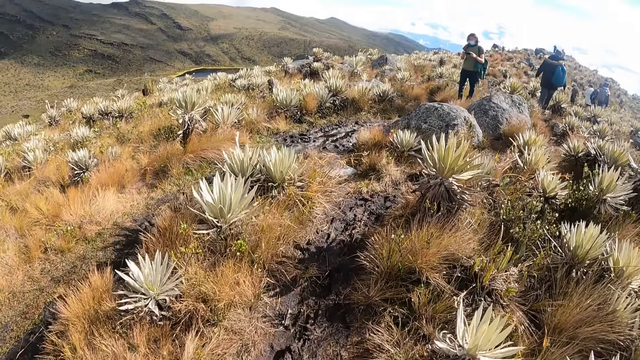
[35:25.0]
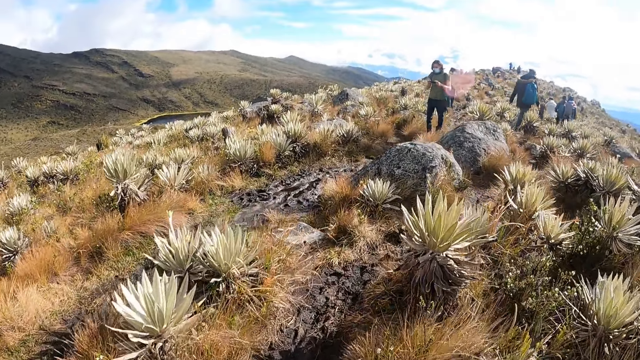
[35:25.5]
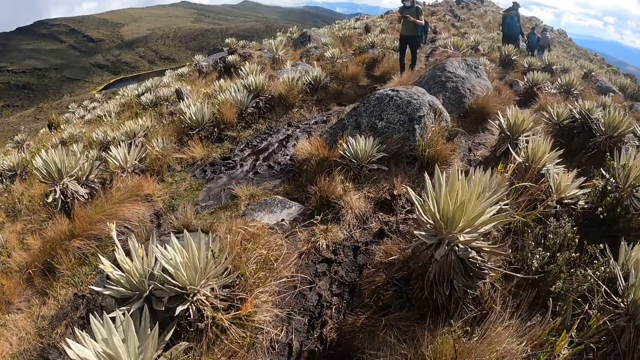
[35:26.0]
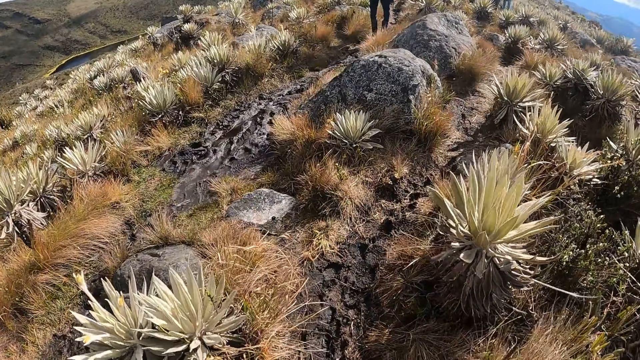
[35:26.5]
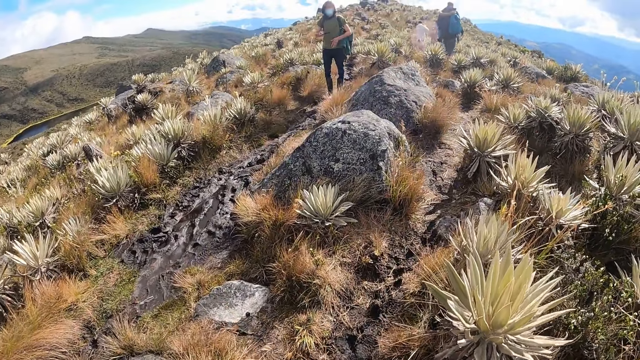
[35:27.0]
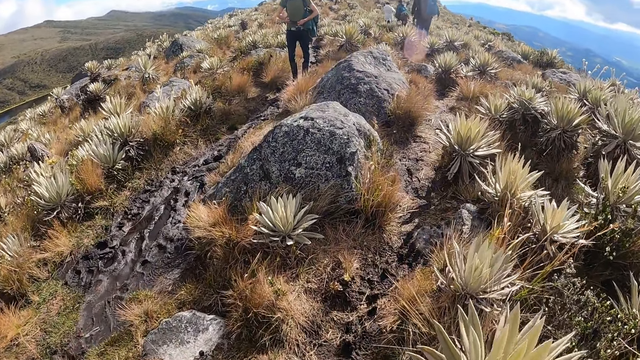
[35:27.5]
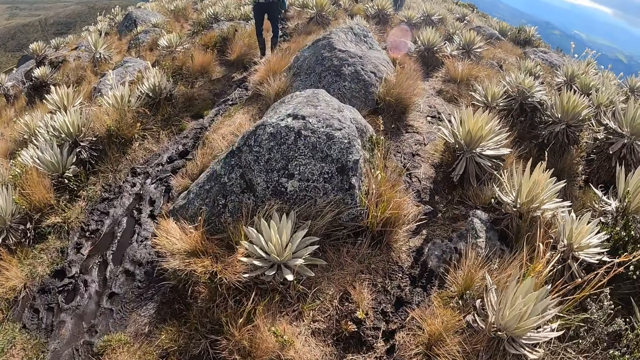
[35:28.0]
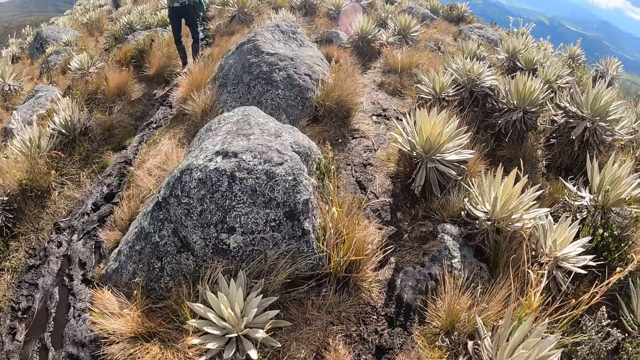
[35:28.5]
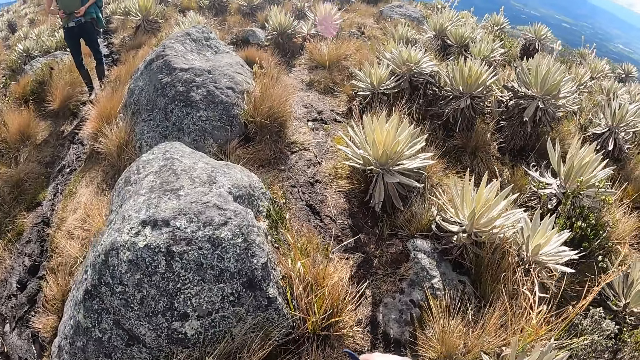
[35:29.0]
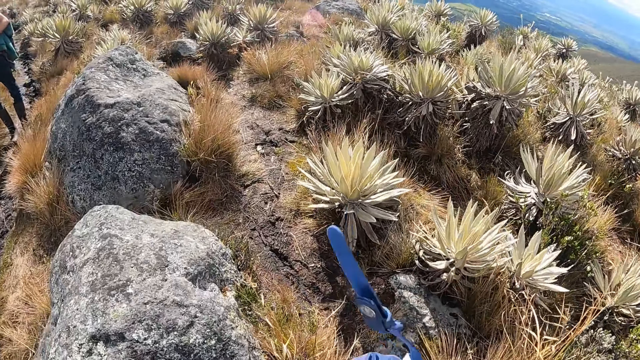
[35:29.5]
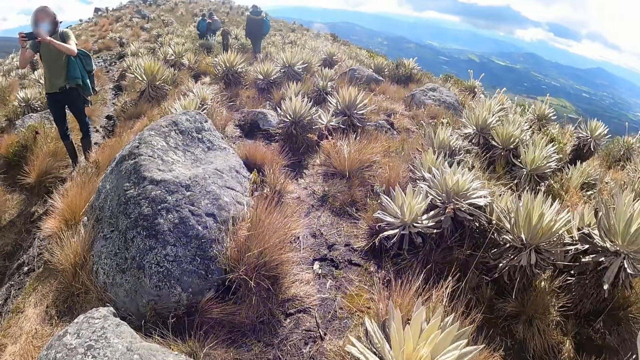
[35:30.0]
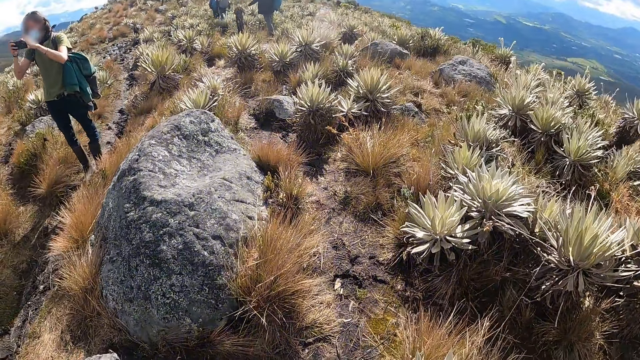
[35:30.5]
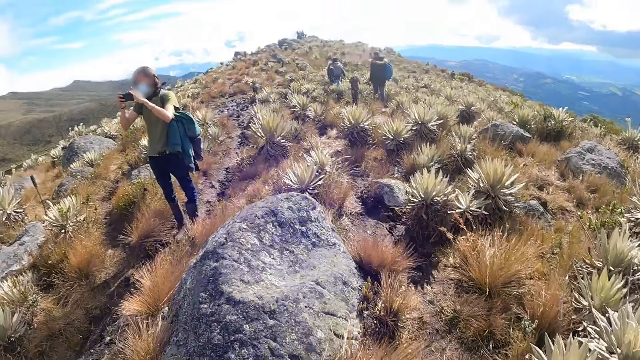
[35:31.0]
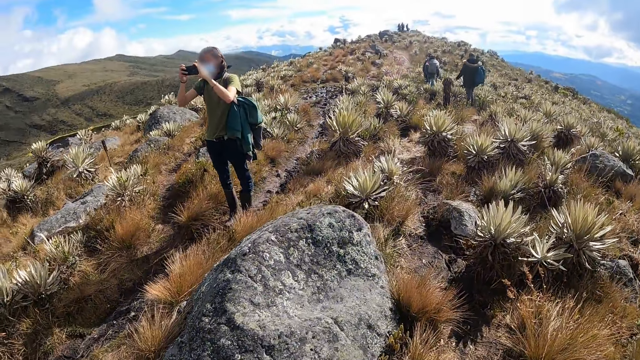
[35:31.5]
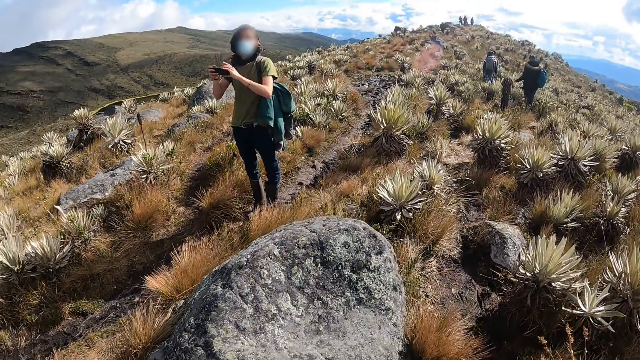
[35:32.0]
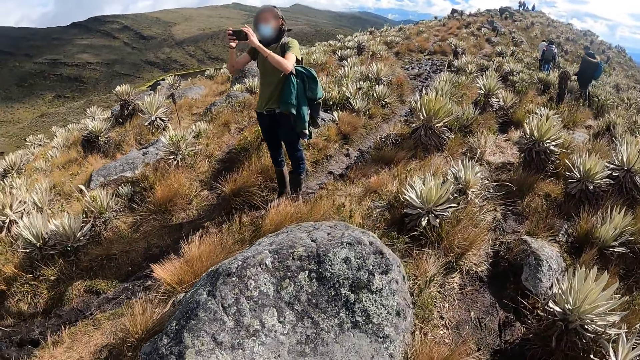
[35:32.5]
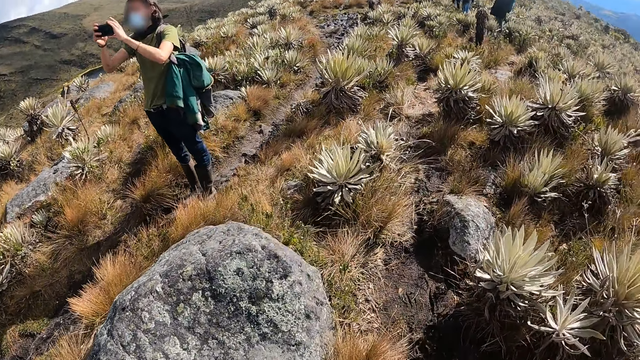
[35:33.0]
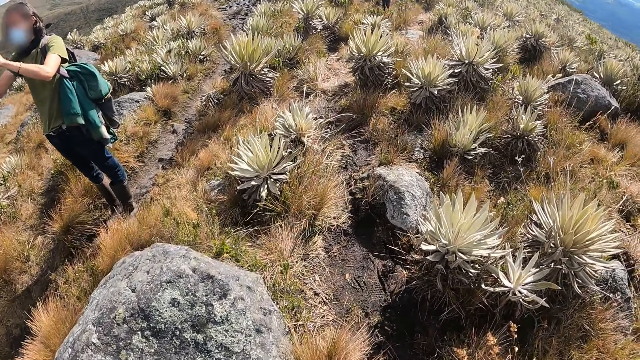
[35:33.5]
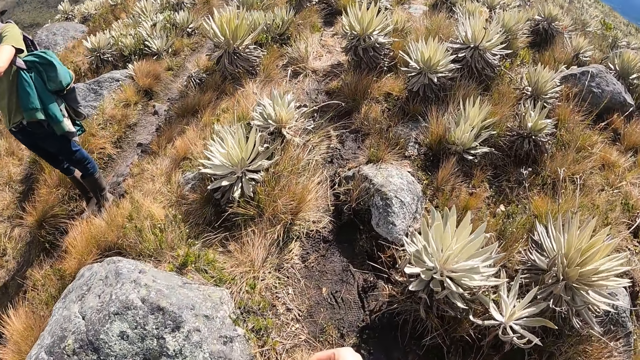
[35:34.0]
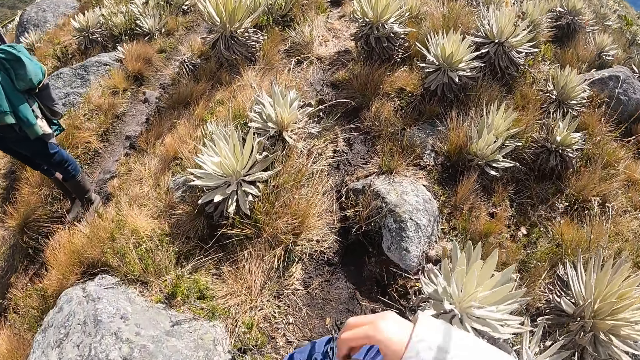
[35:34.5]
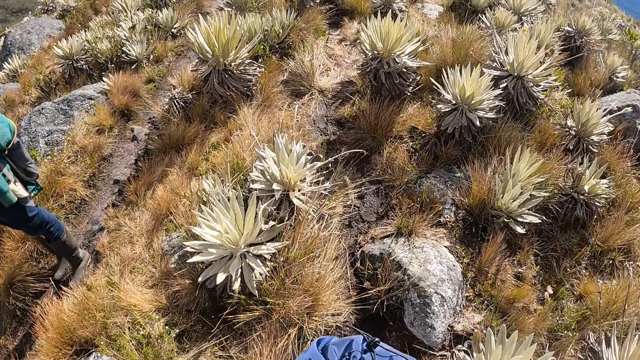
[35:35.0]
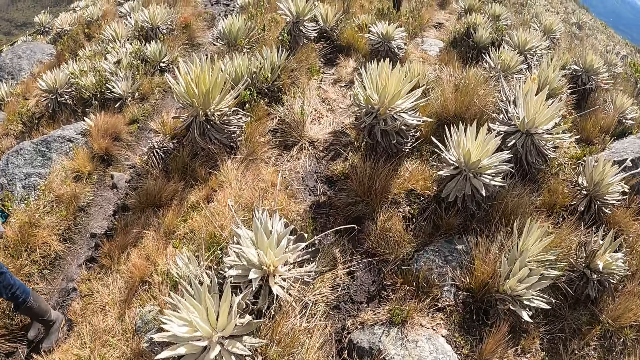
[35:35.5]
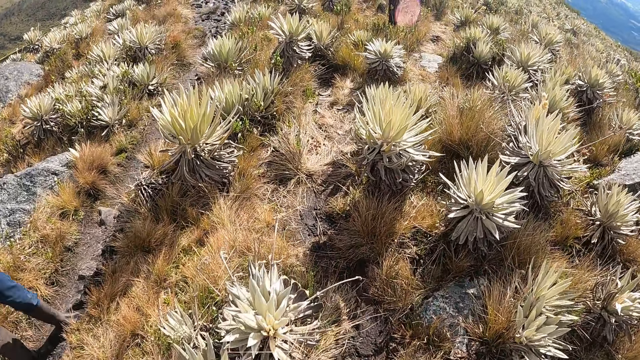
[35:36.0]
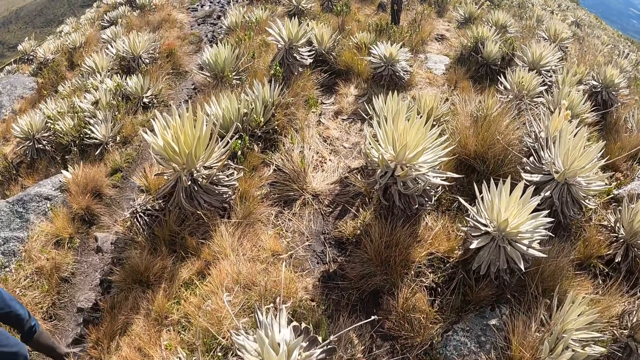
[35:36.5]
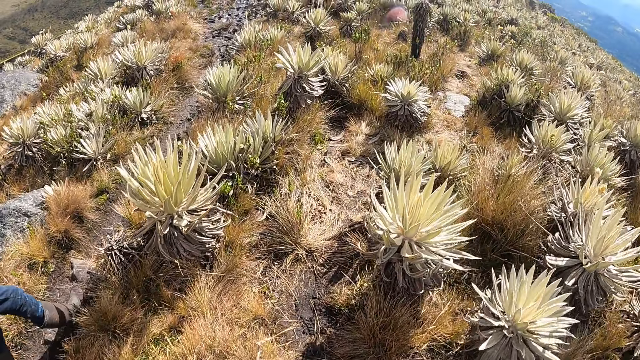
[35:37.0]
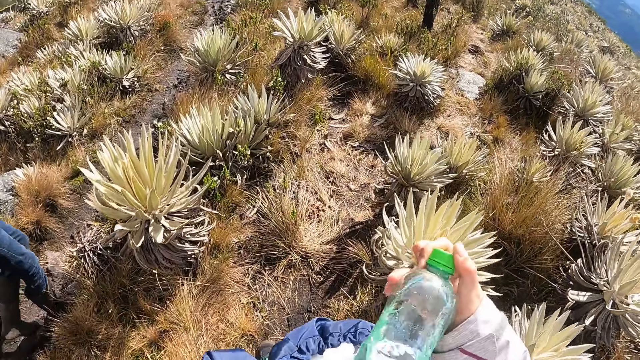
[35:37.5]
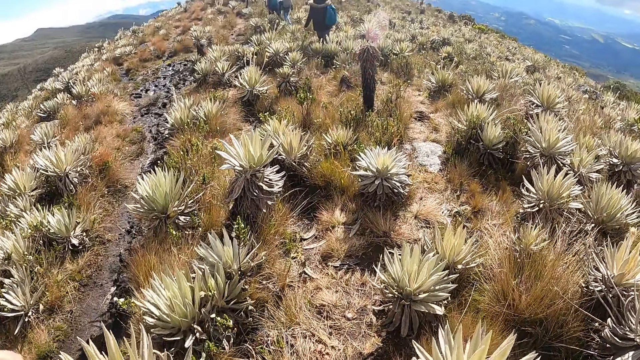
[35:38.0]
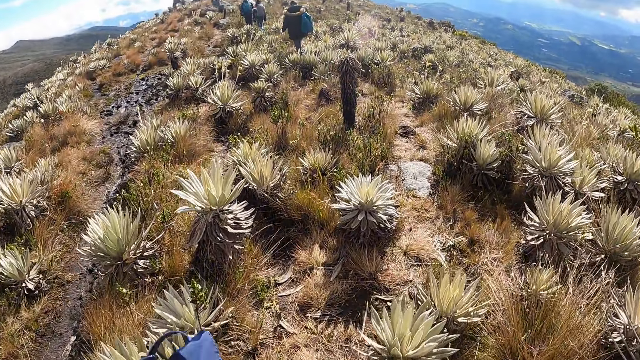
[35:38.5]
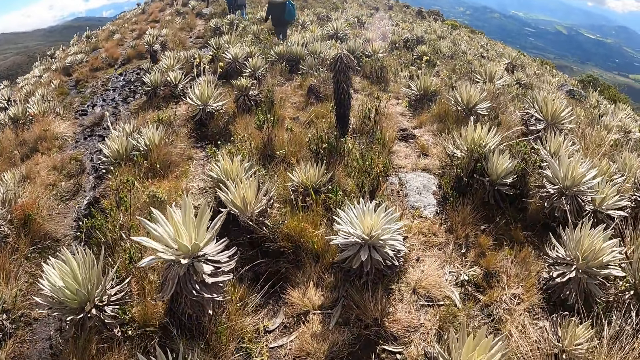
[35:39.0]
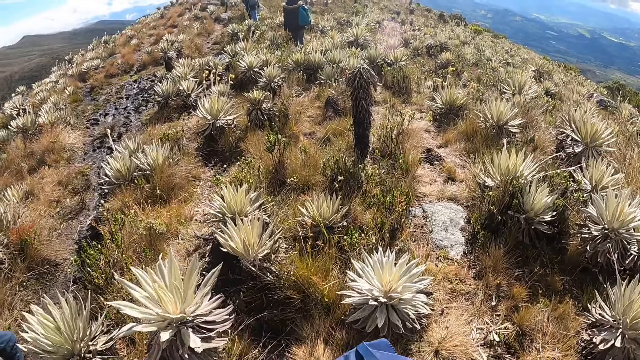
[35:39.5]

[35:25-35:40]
A man converses with the camera wearer. The camera wearer holds a backpack in her hands. The man snaps a picture with a phone in his hands. The camera wearer converses with the man. She searches through the backpack in her left hand with her right hand. She holds a bottle and brings out the water bottle from the backpack with her right hand.

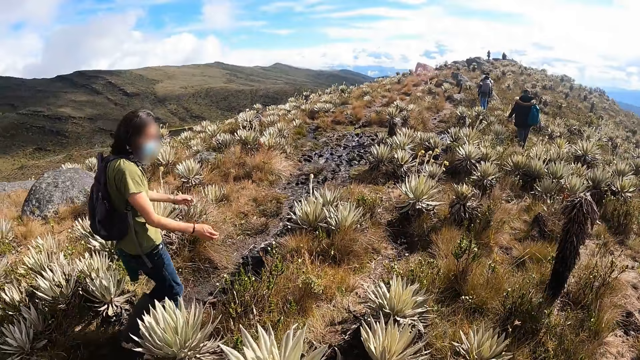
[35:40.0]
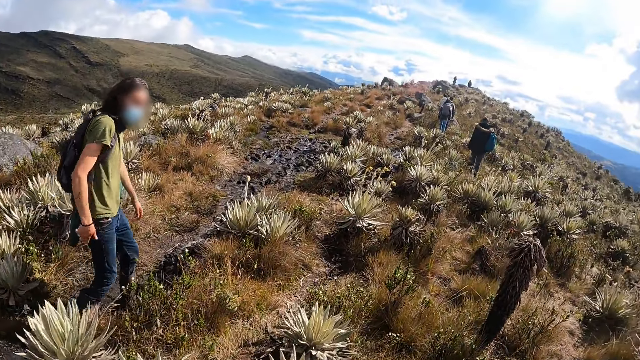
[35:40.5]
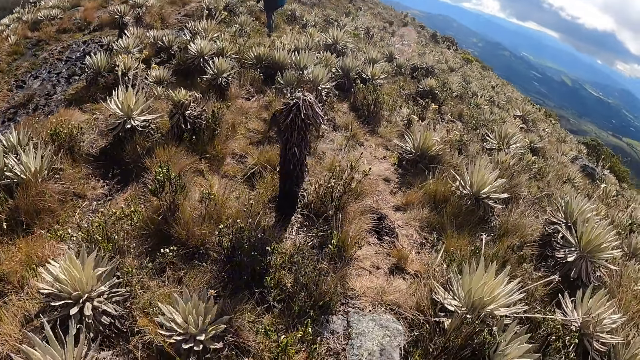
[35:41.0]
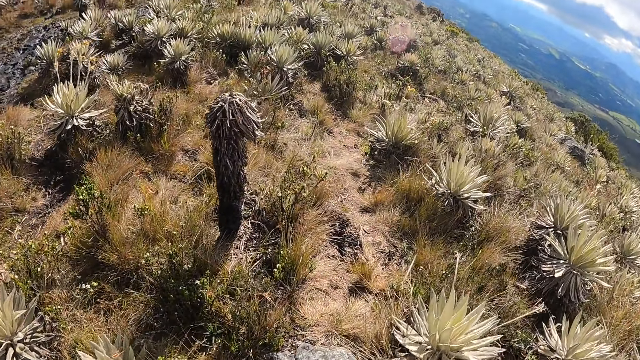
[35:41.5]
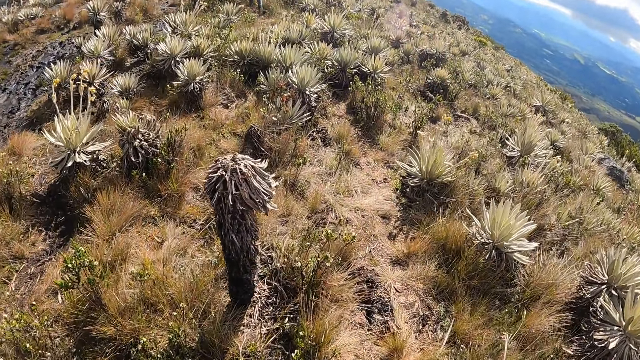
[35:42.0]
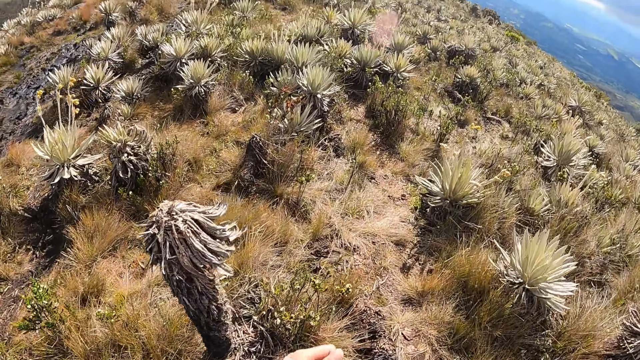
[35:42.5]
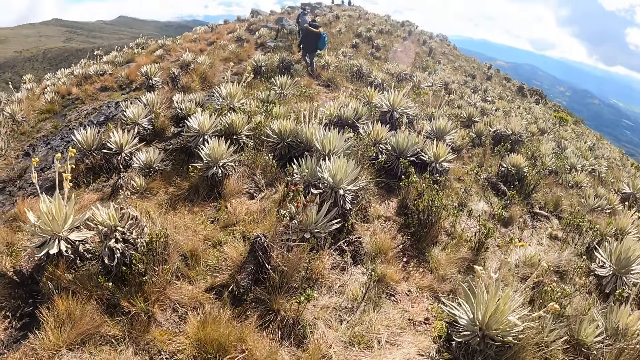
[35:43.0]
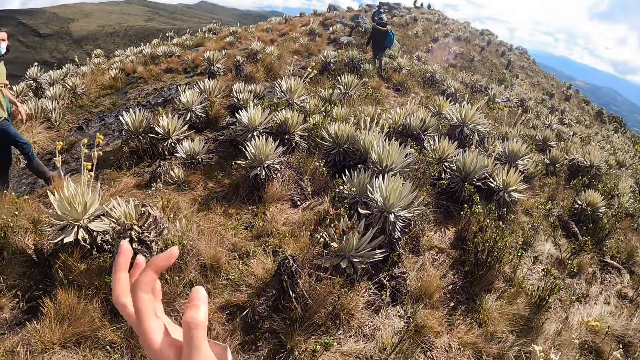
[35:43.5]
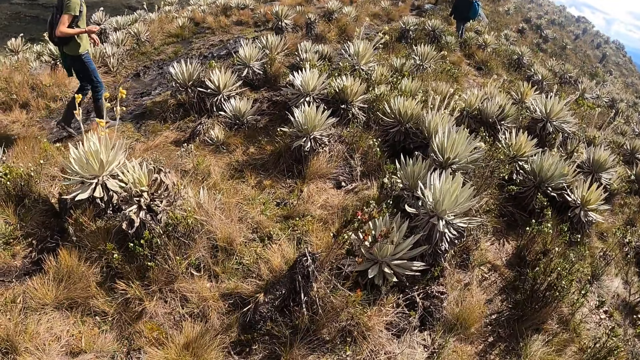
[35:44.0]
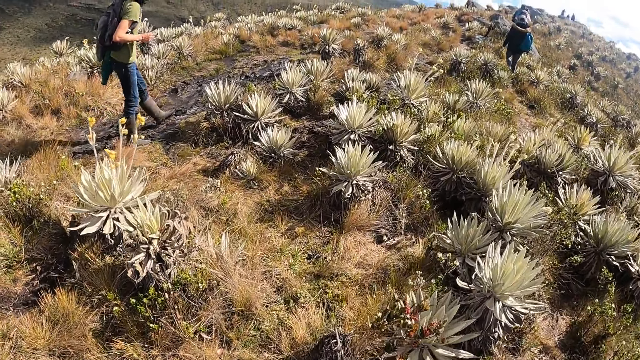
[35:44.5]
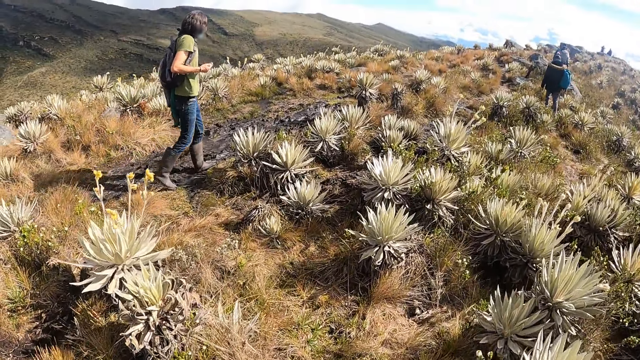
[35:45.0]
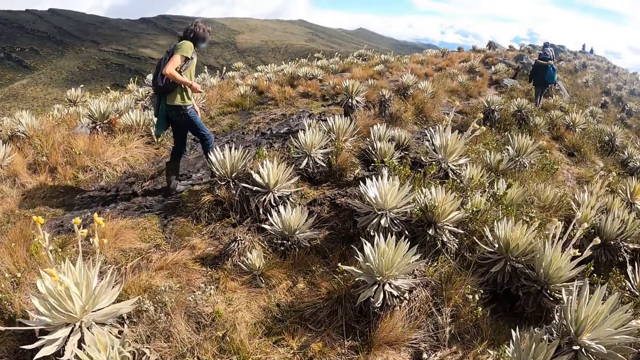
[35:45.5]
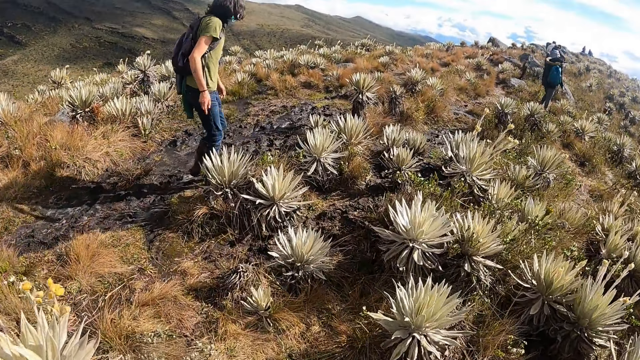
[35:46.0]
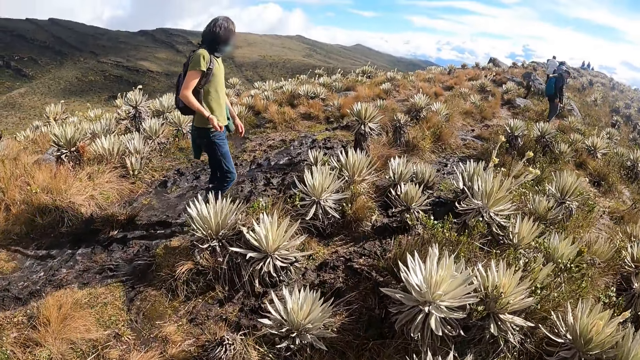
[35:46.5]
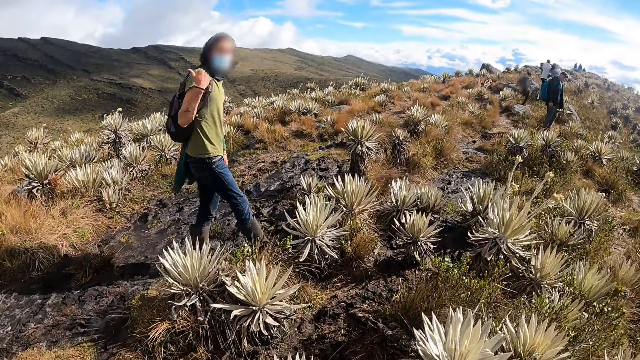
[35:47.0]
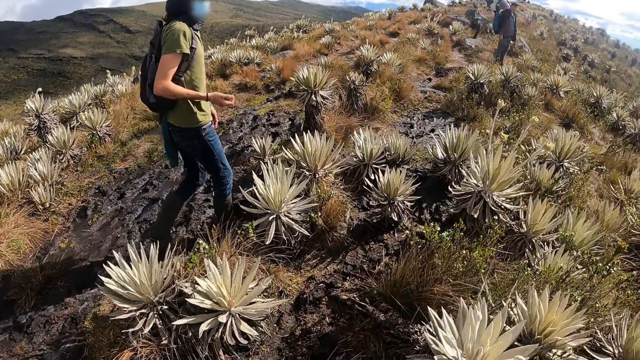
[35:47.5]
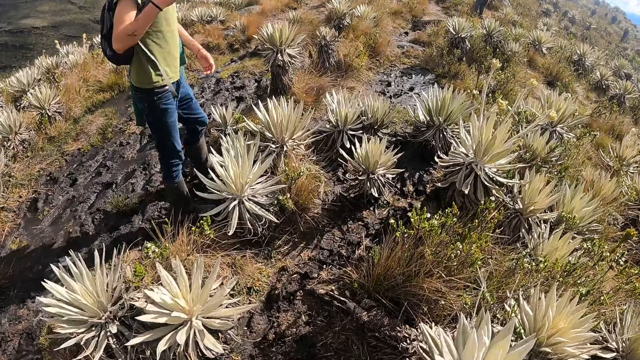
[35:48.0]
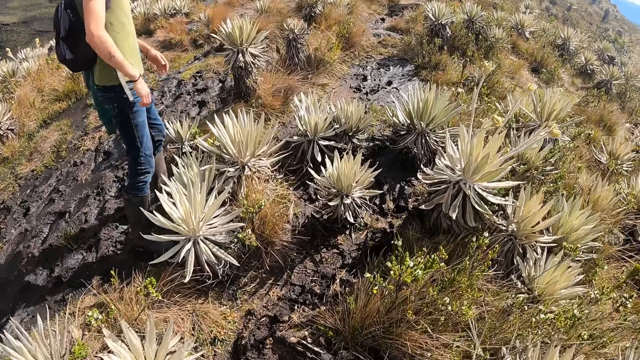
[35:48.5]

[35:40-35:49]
The man converses with the camera wearer. The camera wearer walks on the hill.
